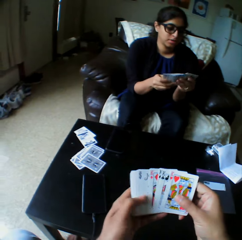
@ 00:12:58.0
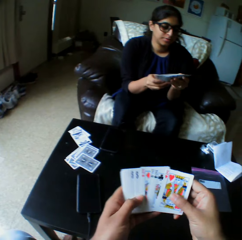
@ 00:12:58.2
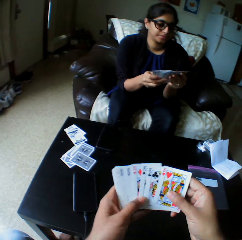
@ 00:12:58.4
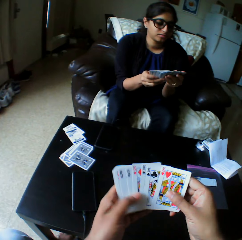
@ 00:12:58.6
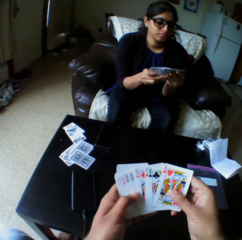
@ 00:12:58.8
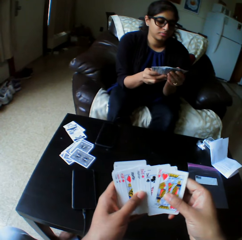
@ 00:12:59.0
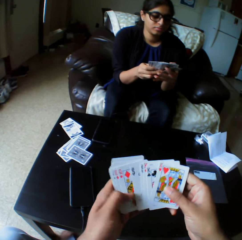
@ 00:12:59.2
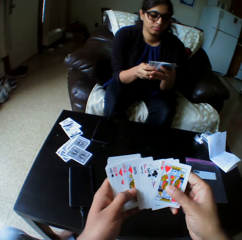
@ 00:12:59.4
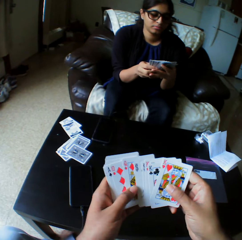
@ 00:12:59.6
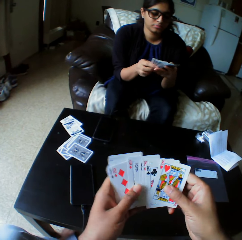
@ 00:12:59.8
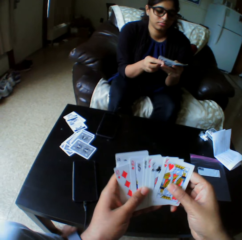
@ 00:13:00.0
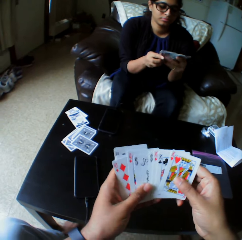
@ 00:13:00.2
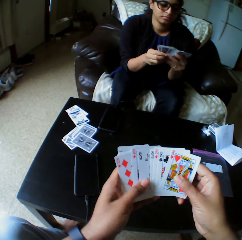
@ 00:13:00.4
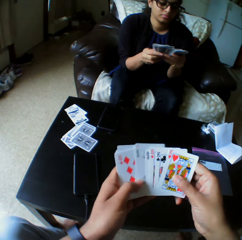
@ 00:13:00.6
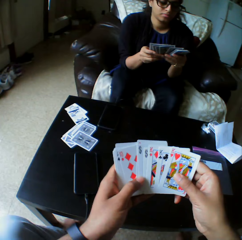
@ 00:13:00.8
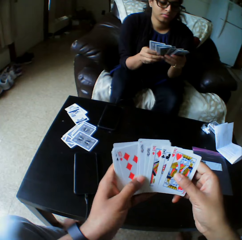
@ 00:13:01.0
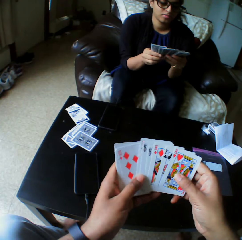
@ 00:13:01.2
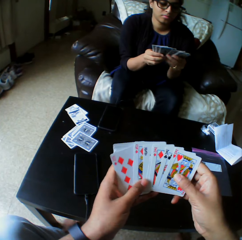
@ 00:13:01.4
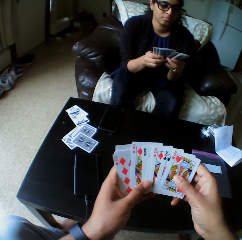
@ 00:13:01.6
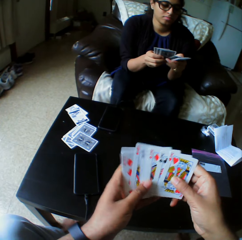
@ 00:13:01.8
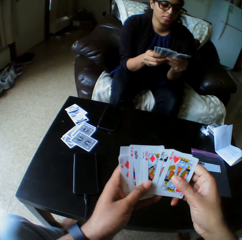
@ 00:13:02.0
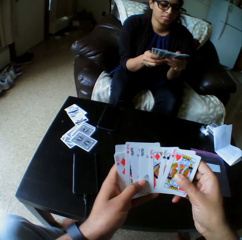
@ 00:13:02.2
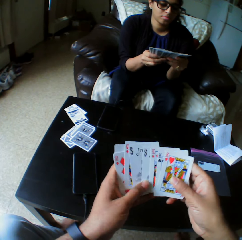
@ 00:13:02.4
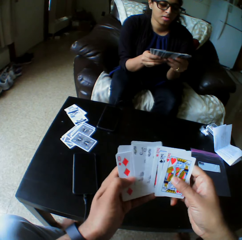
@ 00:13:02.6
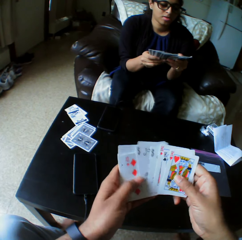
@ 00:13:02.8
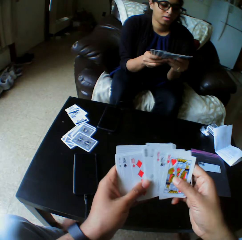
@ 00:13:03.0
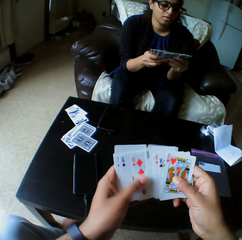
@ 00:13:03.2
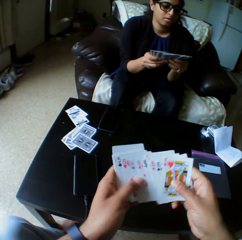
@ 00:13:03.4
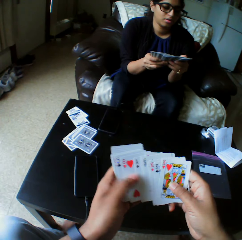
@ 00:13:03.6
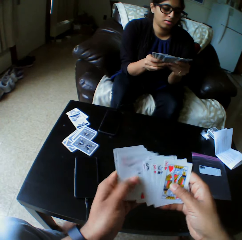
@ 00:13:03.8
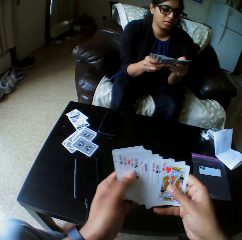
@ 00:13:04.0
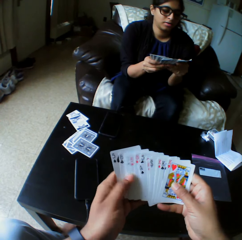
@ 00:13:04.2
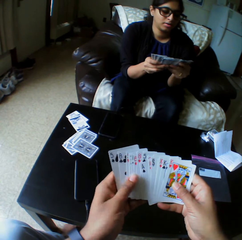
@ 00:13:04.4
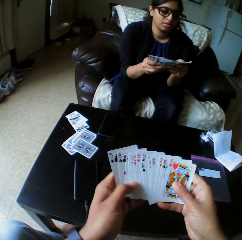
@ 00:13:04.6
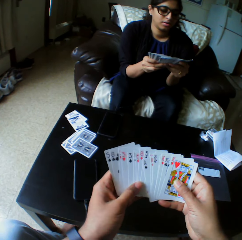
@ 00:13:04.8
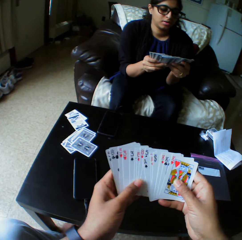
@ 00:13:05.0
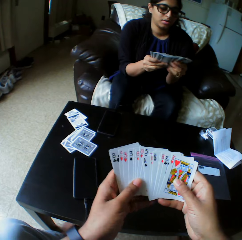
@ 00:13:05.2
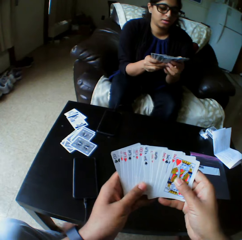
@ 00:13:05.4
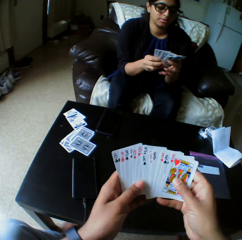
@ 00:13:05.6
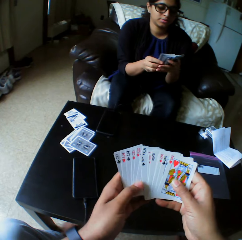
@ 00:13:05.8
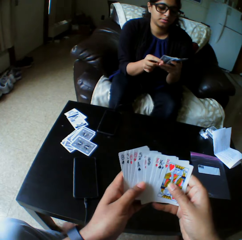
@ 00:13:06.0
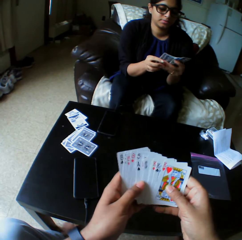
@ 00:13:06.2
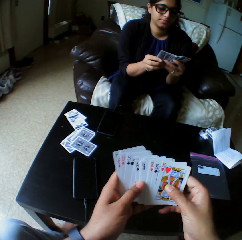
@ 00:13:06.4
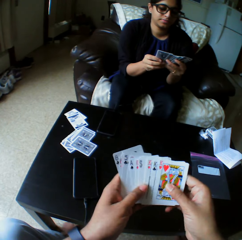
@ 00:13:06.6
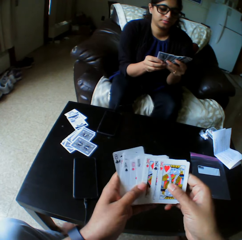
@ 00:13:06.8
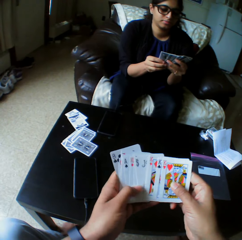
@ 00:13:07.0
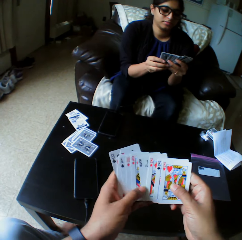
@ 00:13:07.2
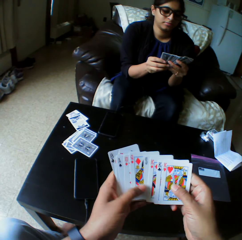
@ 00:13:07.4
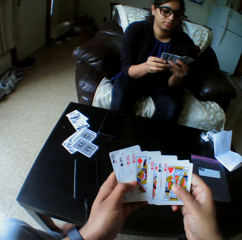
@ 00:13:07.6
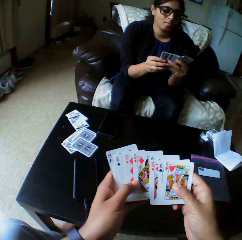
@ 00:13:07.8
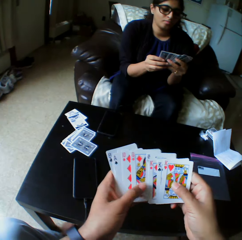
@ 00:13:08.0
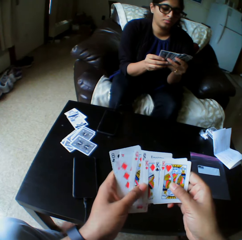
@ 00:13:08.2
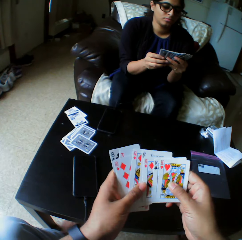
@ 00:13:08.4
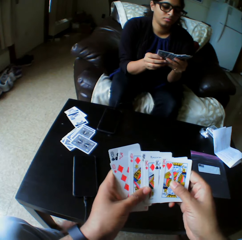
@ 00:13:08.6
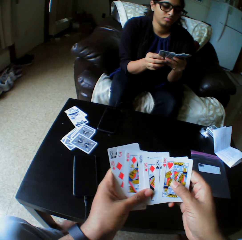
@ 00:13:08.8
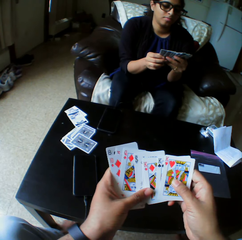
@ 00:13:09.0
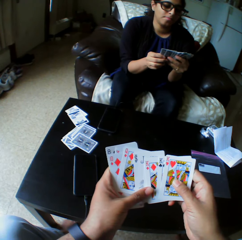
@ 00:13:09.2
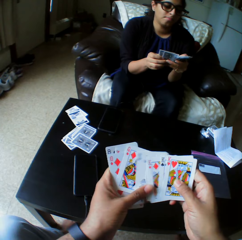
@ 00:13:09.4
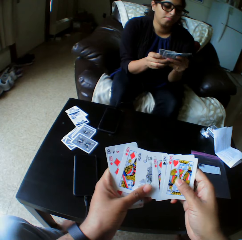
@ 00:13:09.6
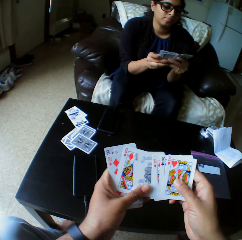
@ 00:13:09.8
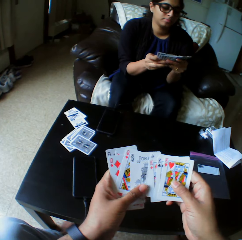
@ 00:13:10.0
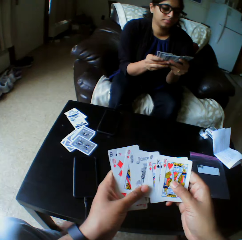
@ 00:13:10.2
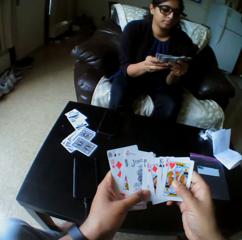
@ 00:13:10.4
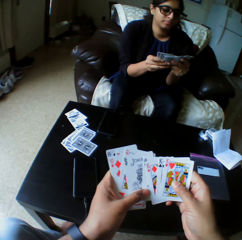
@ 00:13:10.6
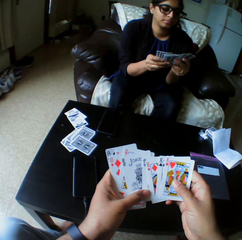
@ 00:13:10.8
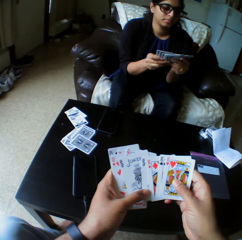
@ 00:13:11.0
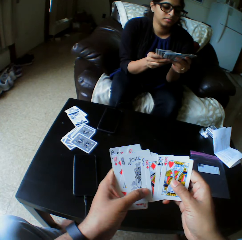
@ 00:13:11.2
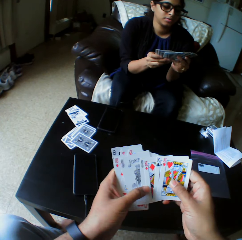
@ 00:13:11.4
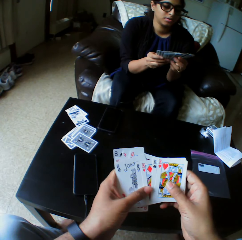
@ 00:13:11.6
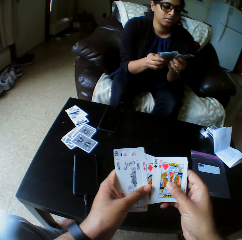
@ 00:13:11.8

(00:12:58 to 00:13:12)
The camera wearer arranges the play card. A lady arranges the play card.

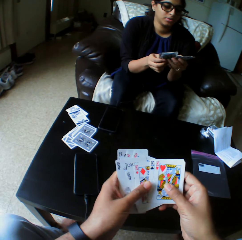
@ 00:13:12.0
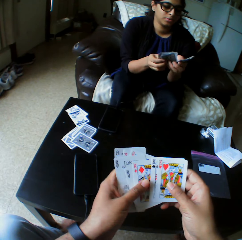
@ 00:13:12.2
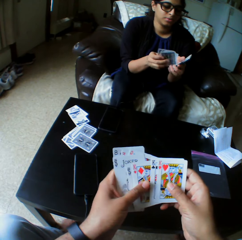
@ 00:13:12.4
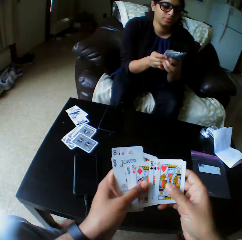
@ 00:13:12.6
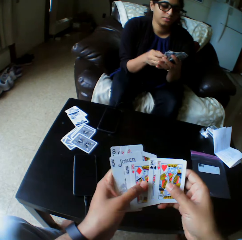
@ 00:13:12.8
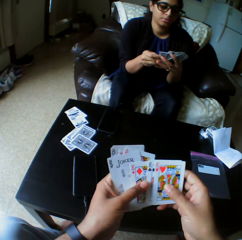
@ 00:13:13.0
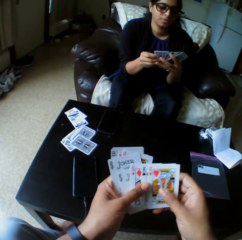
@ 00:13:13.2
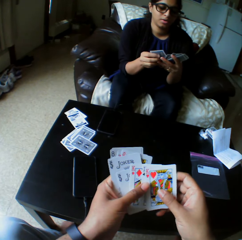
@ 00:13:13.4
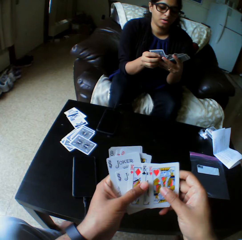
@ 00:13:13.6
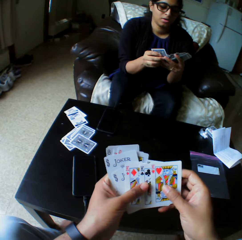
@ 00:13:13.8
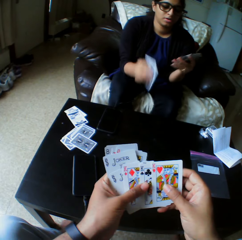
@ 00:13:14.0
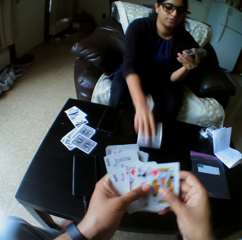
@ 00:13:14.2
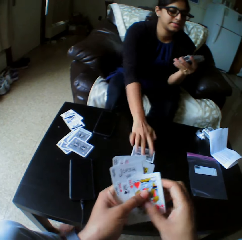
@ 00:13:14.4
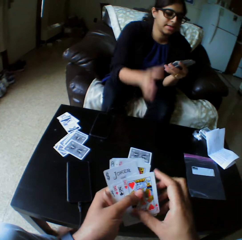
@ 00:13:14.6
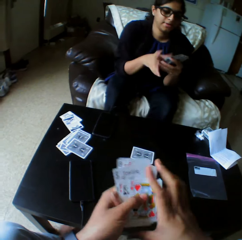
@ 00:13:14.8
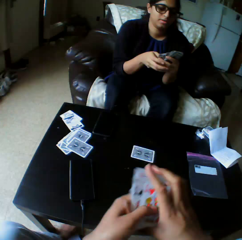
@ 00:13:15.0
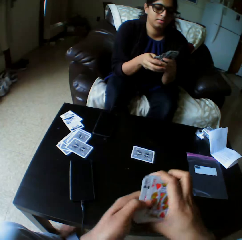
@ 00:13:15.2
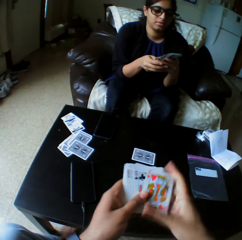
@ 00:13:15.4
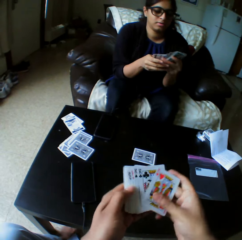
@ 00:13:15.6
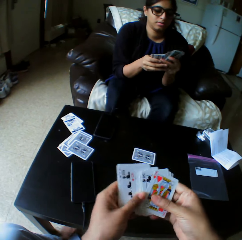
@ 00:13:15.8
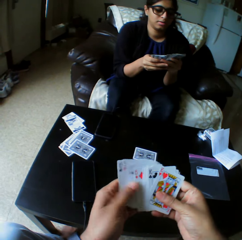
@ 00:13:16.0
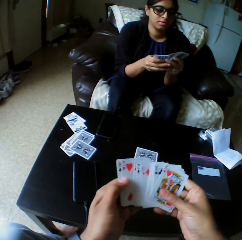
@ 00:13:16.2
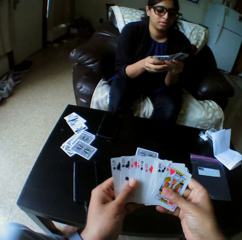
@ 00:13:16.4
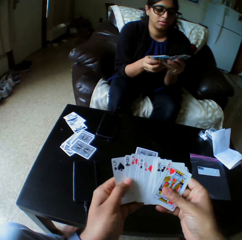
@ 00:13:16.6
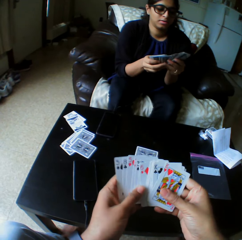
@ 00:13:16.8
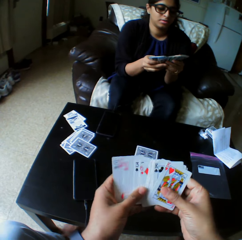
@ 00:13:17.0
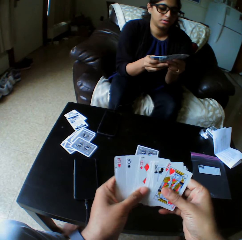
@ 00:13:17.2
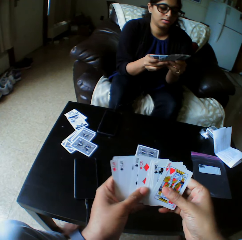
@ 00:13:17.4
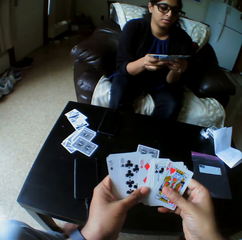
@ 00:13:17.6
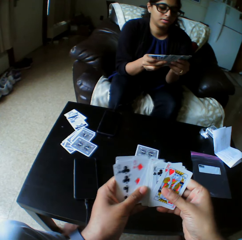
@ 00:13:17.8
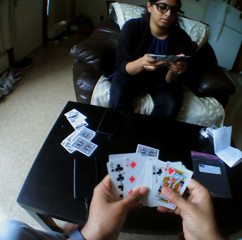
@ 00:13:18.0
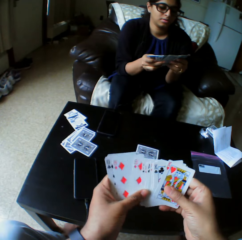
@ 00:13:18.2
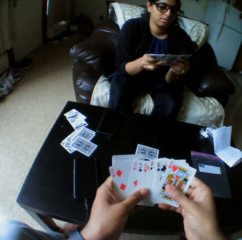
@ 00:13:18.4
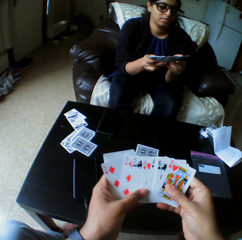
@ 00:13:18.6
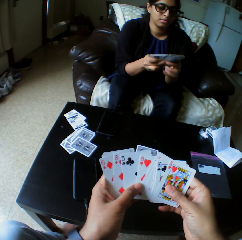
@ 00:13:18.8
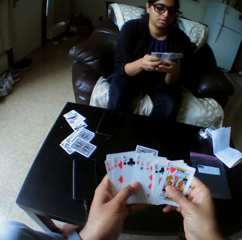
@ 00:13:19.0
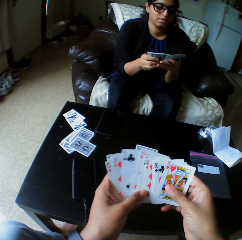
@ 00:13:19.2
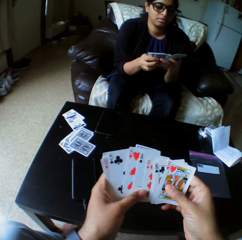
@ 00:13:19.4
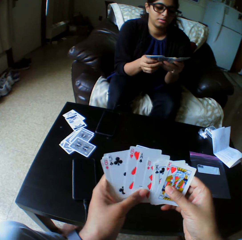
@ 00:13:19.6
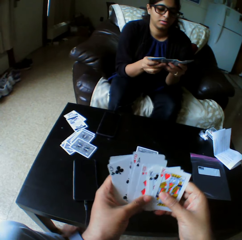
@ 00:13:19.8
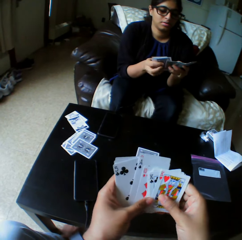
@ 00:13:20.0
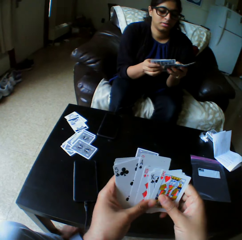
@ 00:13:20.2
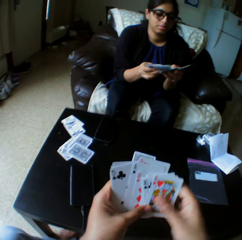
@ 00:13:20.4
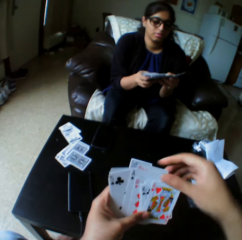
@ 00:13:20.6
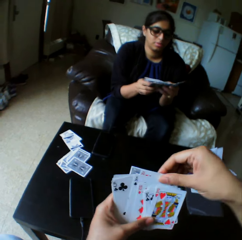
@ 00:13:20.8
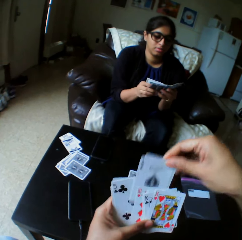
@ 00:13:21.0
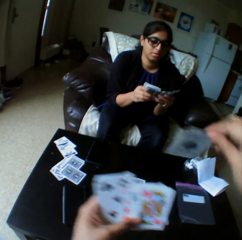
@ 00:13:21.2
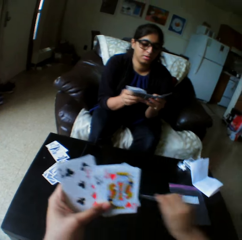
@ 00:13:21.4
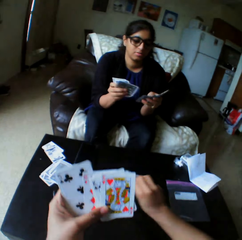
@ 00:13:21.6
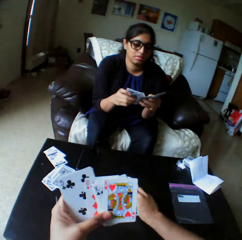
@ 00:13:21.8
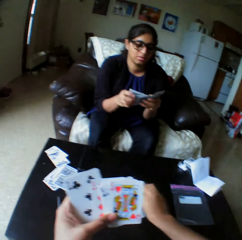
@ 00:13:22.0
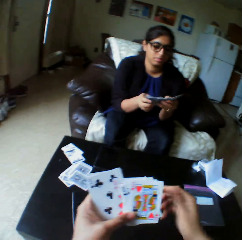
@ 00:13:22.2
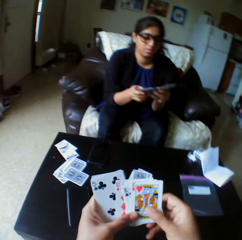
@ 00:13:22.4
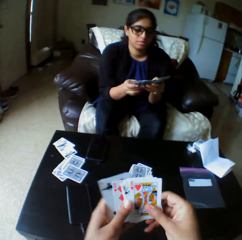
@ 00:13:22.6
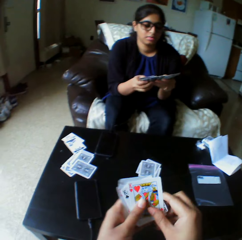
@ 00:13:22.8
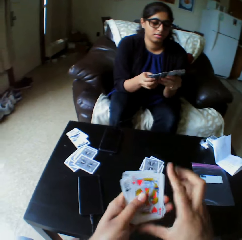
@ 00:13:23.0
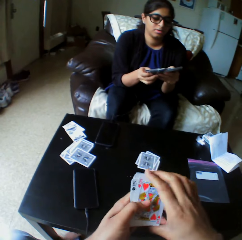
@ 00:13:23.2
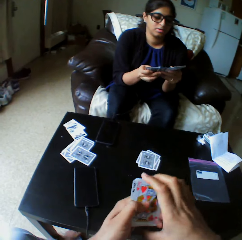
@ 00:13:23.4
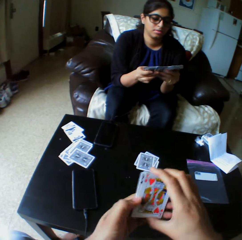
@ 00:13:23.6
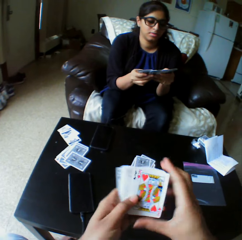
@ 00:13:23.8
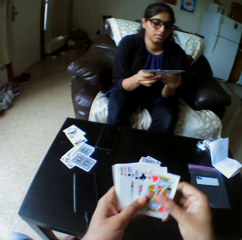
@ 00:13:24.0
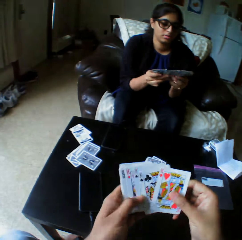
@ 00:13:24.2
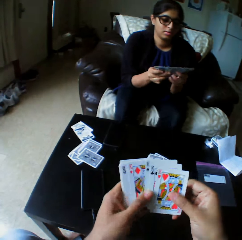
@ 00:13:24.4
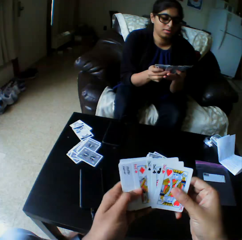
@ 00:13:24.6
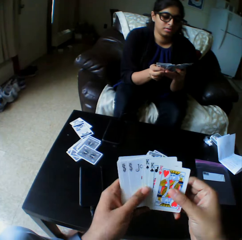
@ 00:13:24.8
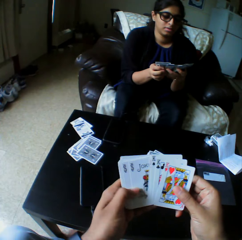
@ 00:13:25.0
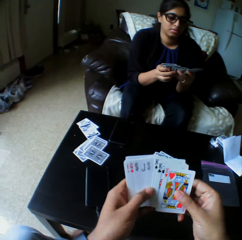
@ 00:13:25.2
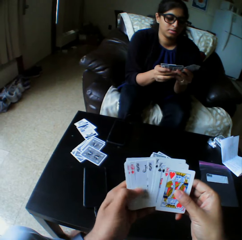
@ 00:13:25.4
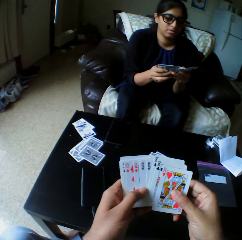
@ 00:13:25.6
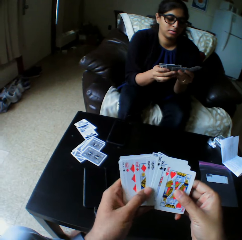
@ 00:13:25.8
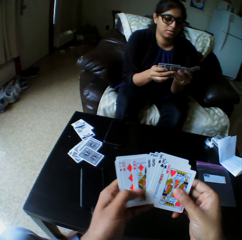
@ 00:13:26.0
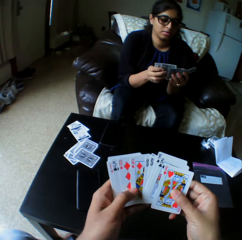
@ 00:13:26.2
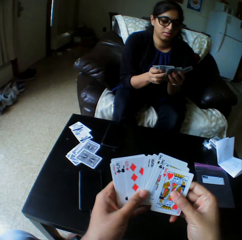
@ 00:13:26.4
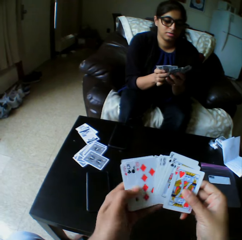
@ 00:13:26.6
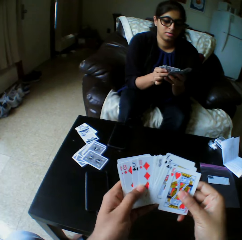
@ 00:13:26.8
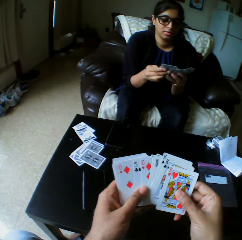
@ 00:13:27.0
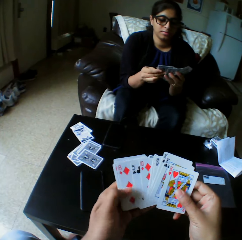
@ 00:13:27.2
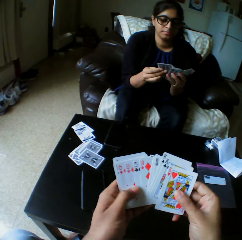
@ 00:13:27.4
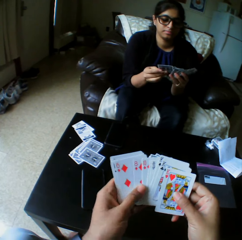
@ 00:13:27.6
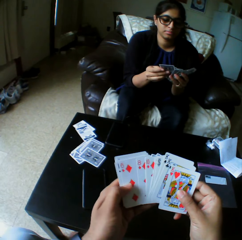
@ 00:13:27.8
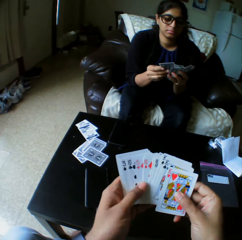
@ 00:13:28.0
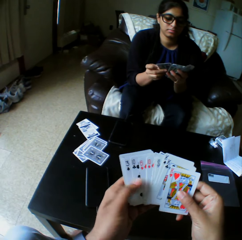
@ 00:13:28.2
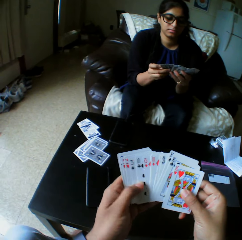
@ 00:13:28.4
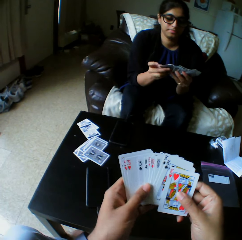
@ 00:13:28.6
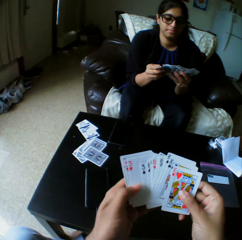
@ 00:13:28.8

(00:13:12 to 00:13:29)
A woman drops a card on the table with her right hand. She shuffles cards with both hands and arranges the play card. The camera wearer takes the play card. They drop the card on the table with the right hand. They shuffle cards with both hands and arrange the play card.
